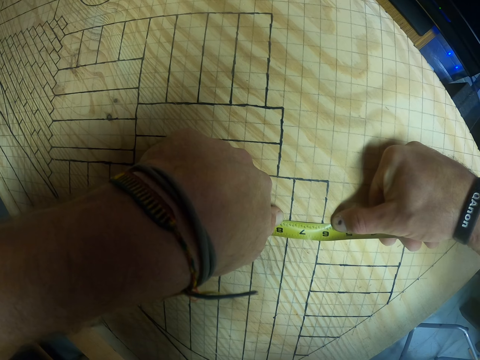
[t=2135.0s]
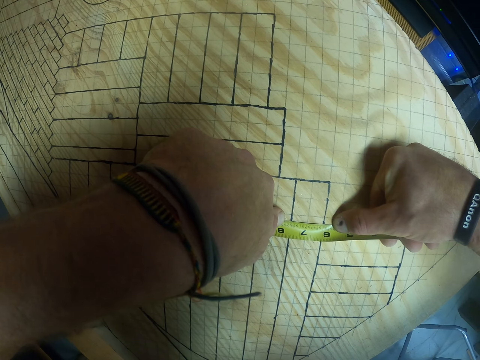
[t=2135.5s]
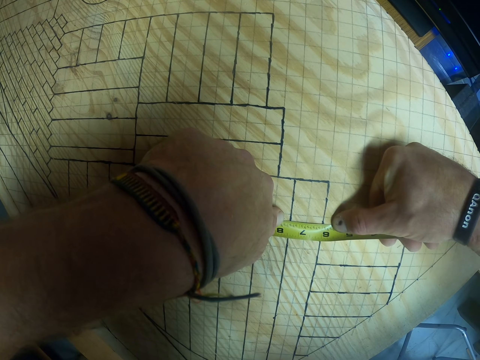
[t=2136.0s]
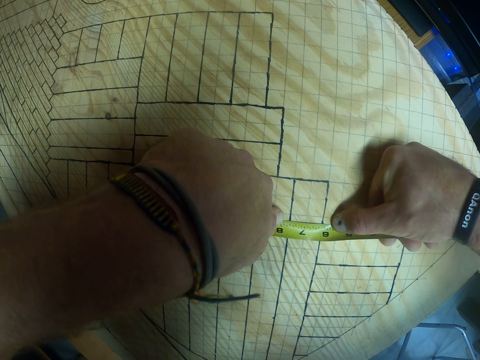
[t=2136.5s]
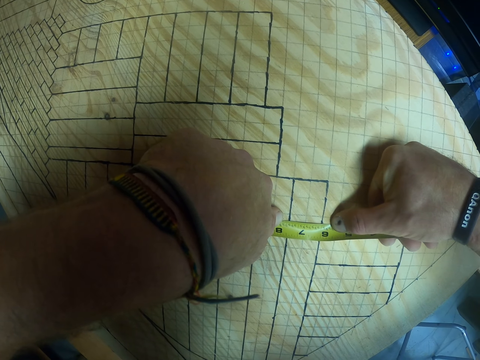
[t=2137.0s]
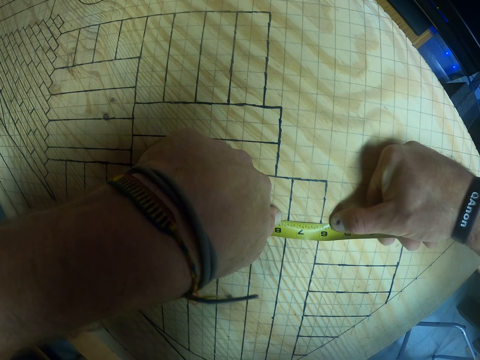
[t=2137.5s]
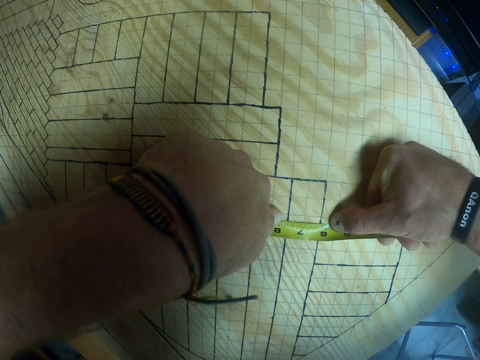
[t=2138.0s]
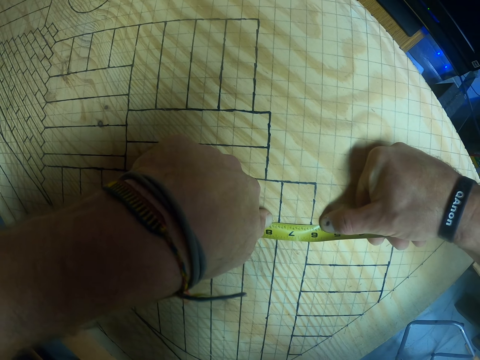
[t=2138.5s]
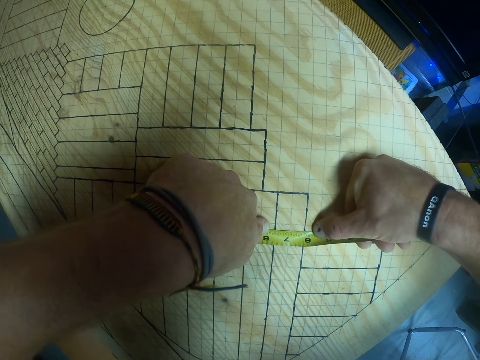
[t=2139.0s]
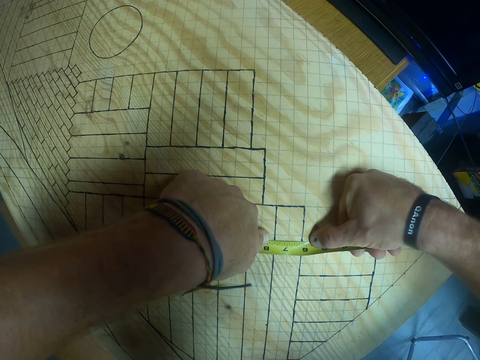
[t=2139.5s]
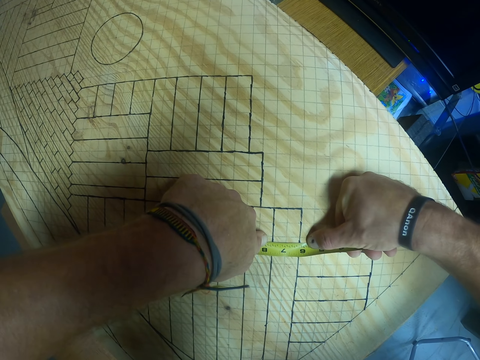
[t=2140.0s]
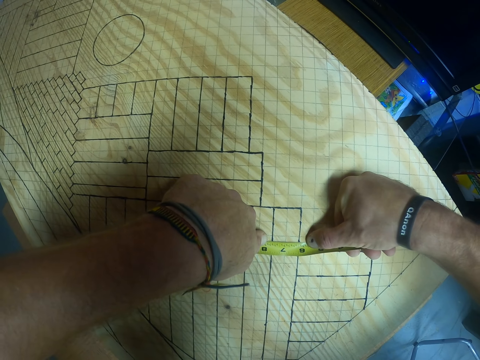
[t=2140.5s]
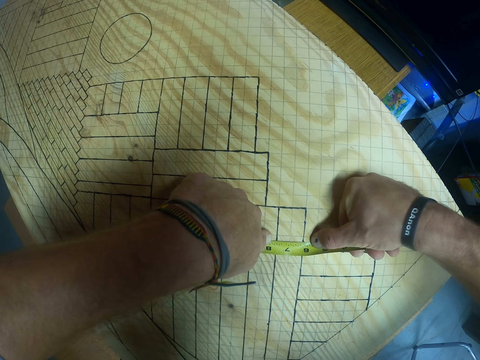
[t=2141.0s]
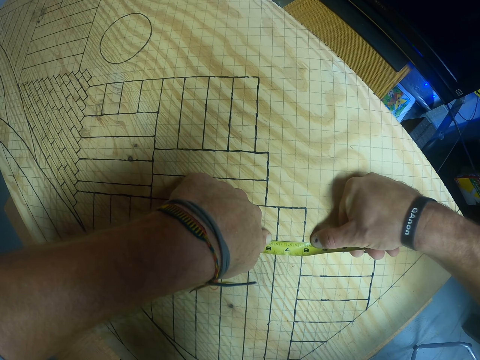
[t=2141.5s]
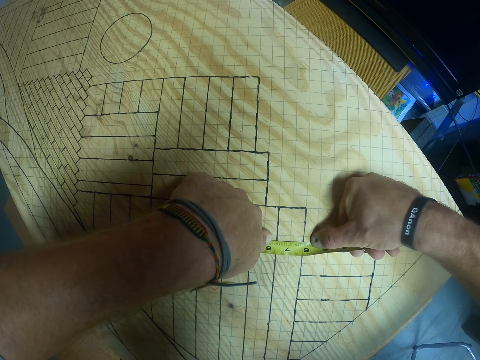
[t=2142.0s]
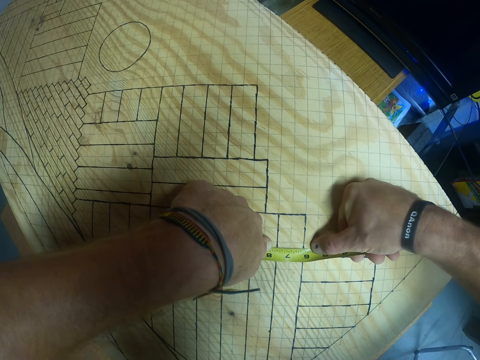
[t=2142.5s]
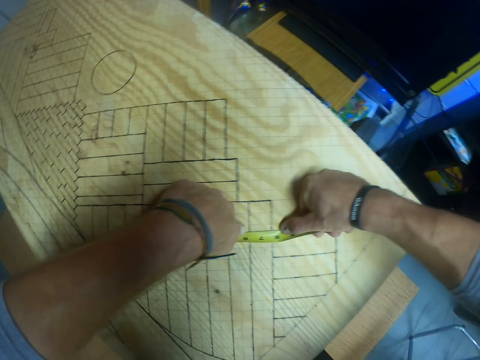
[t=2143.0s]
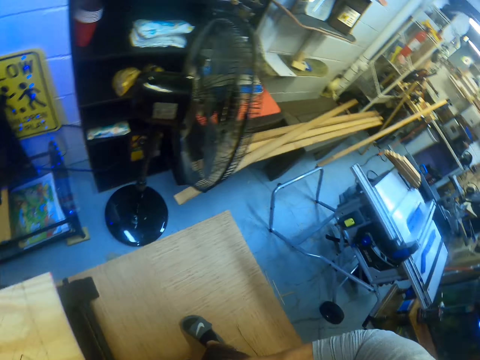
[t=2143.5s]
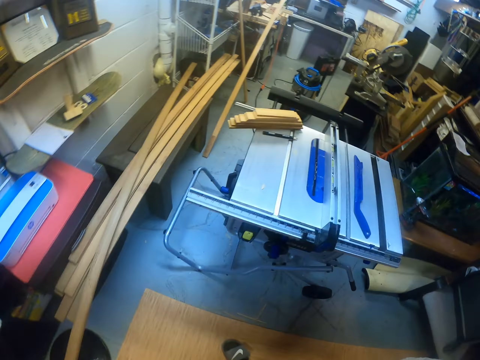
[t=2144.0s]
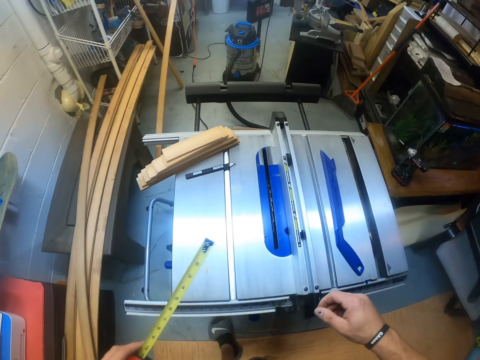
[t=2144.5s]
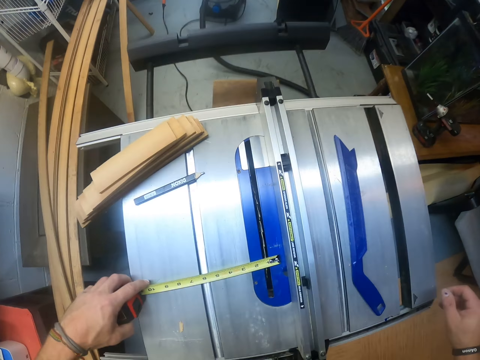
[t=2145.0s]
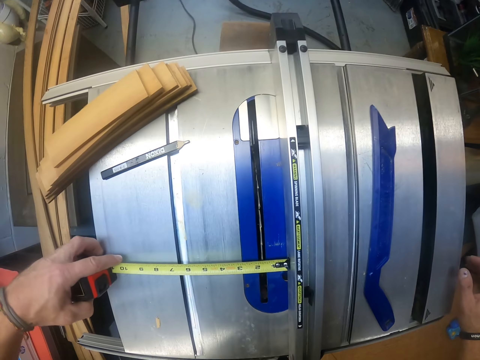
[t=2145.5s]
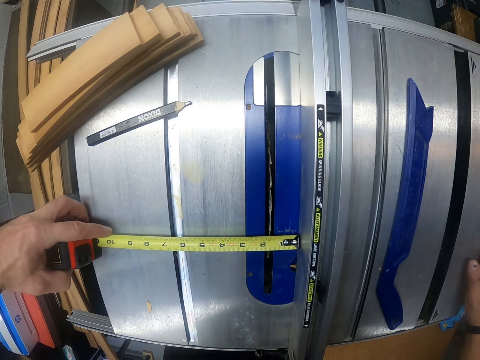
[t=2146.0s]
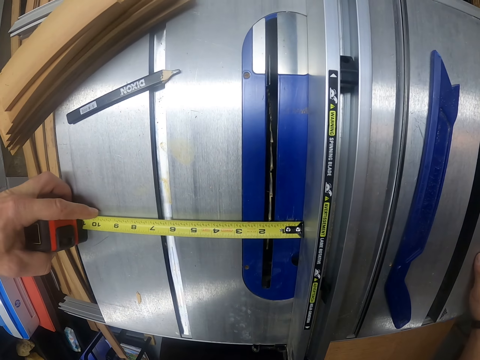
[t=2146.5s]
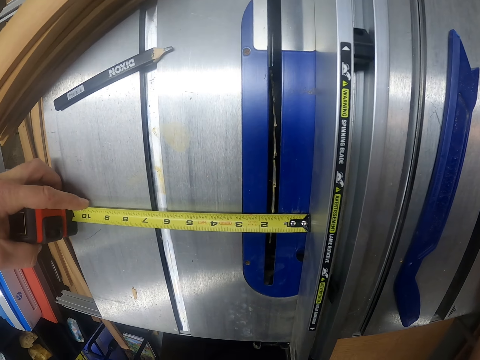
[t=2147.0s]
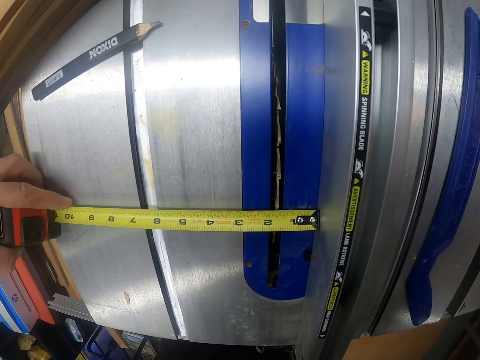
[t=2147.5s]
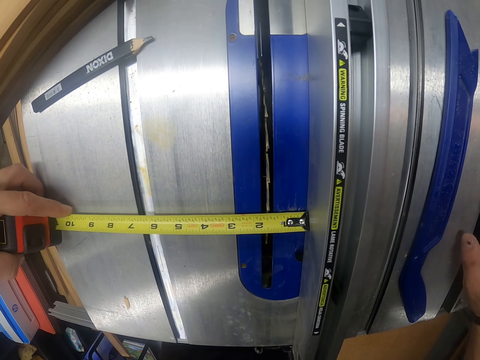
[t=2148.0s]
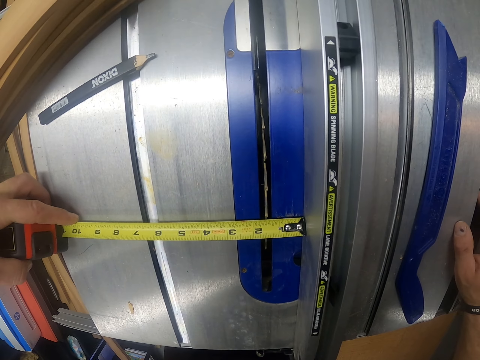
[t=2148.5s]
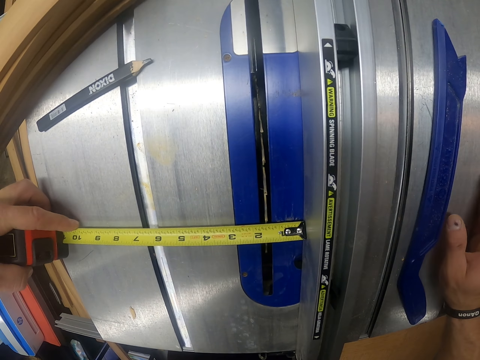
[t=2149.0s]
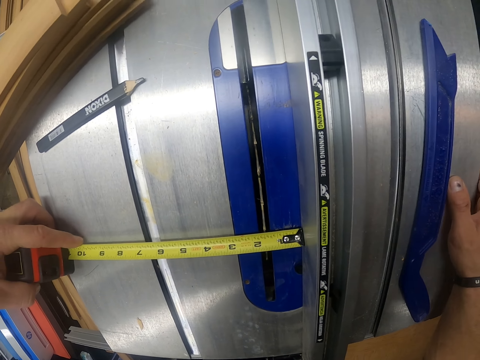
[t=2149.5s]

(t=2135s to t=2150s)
The camera wearer turns. He measures the table saw with the measuring tape in his left hand.

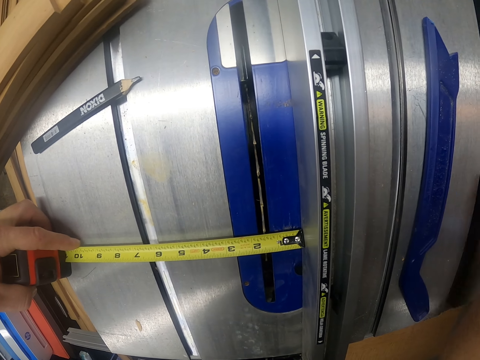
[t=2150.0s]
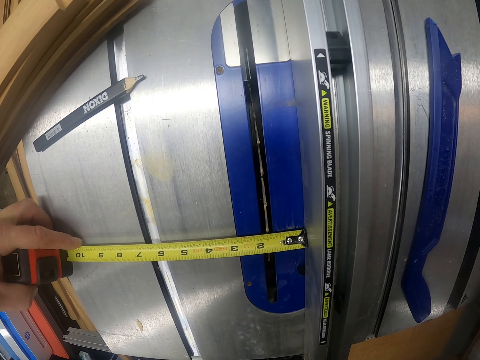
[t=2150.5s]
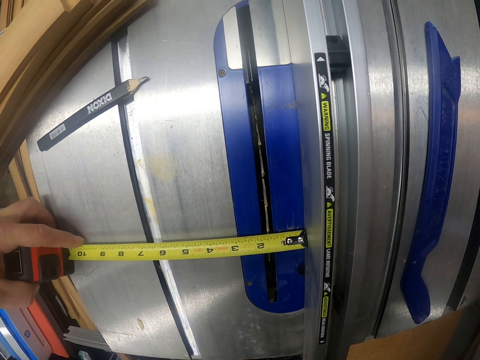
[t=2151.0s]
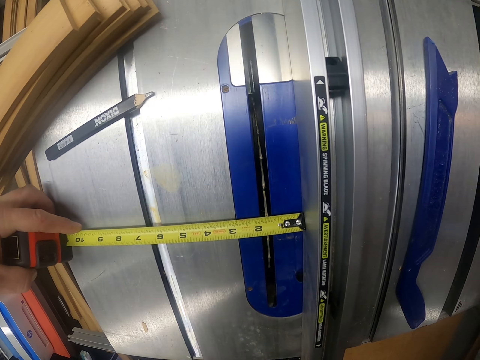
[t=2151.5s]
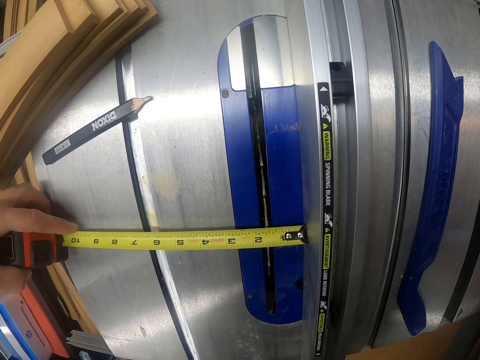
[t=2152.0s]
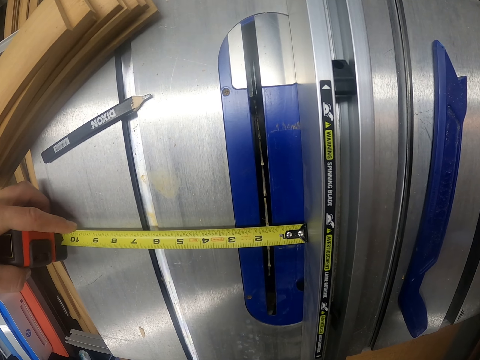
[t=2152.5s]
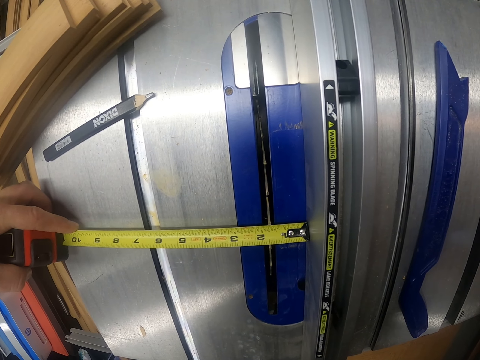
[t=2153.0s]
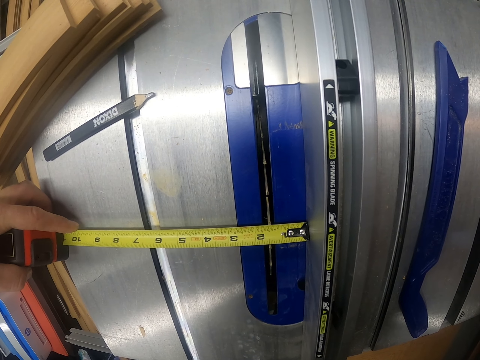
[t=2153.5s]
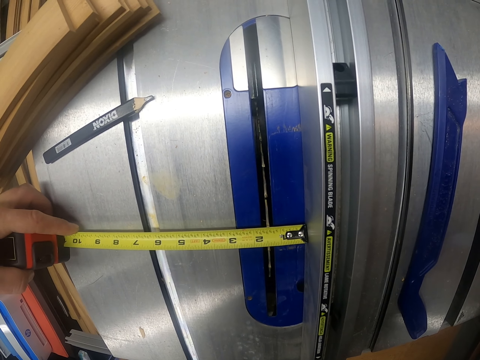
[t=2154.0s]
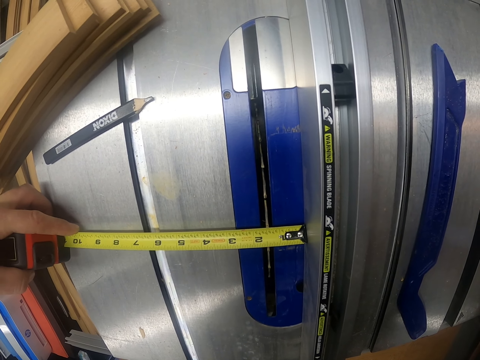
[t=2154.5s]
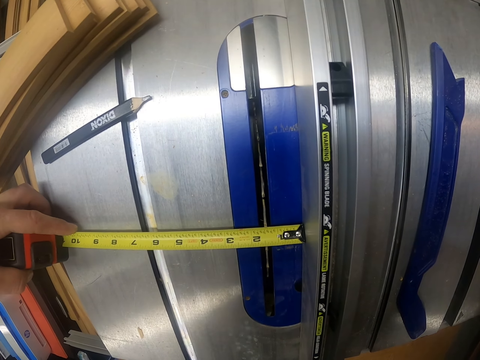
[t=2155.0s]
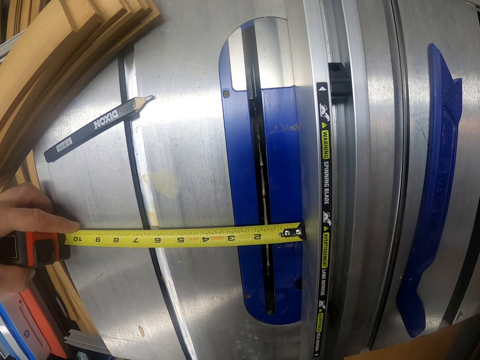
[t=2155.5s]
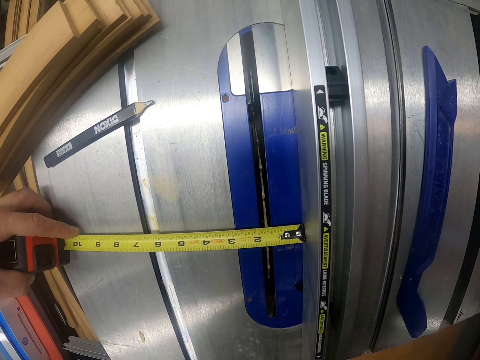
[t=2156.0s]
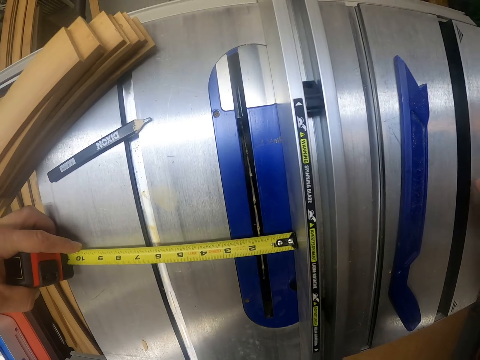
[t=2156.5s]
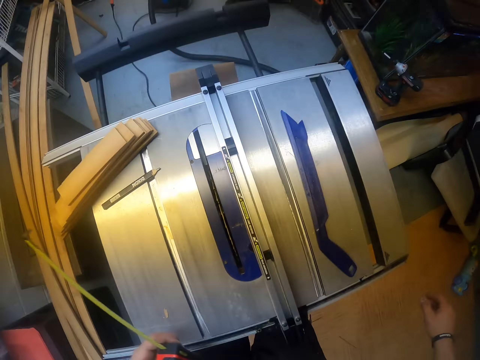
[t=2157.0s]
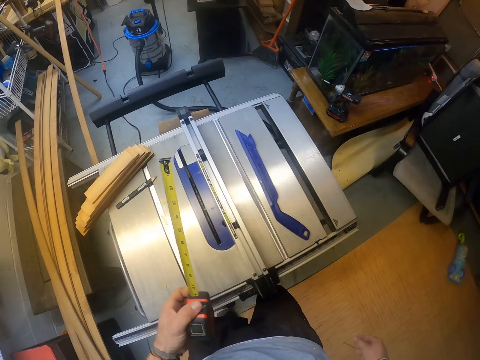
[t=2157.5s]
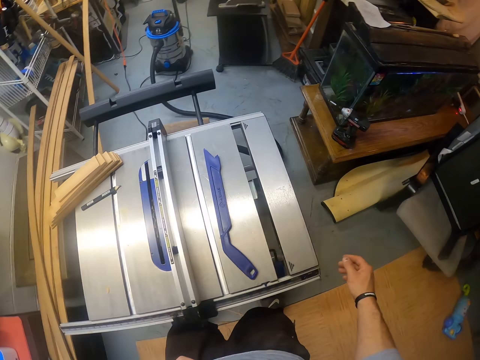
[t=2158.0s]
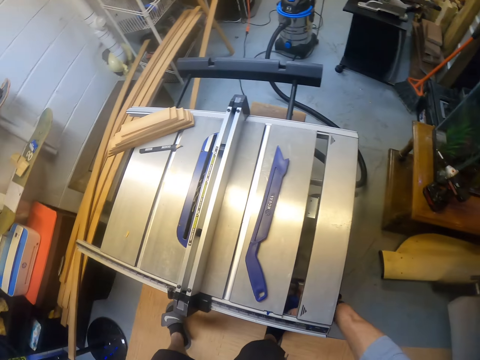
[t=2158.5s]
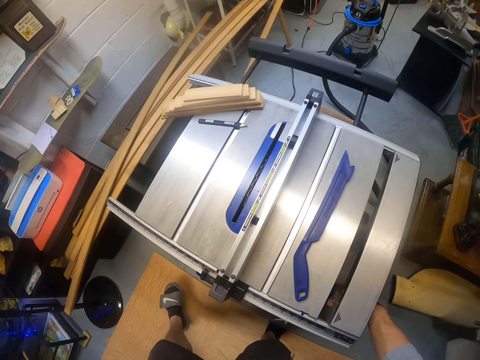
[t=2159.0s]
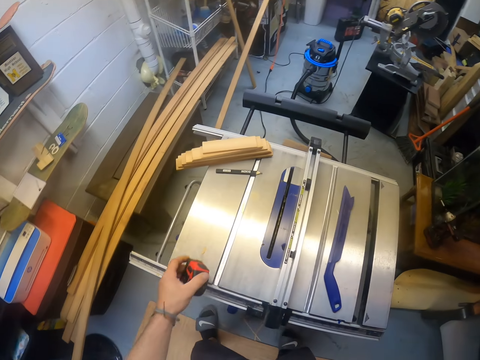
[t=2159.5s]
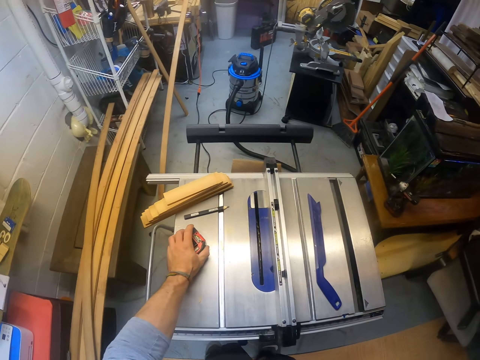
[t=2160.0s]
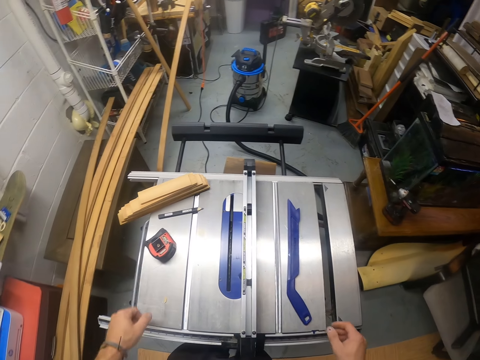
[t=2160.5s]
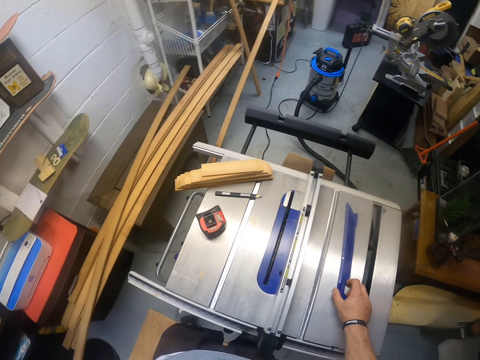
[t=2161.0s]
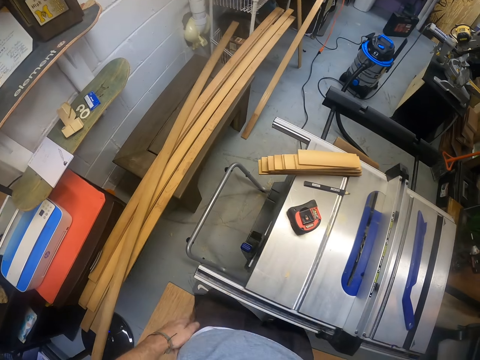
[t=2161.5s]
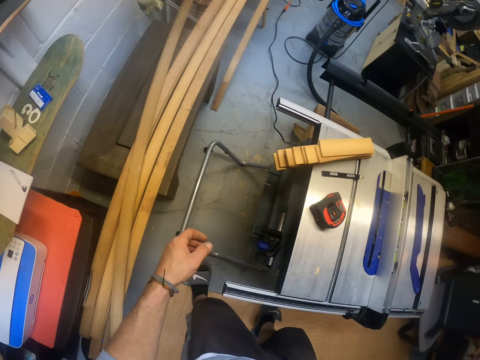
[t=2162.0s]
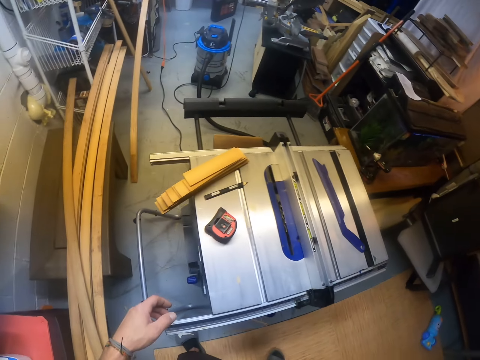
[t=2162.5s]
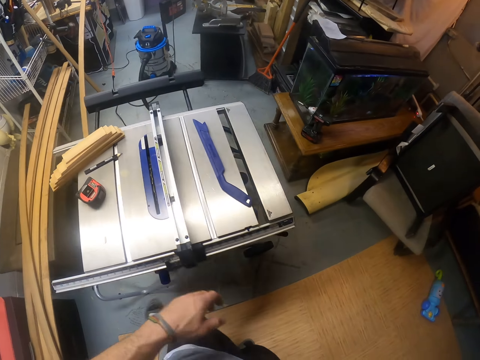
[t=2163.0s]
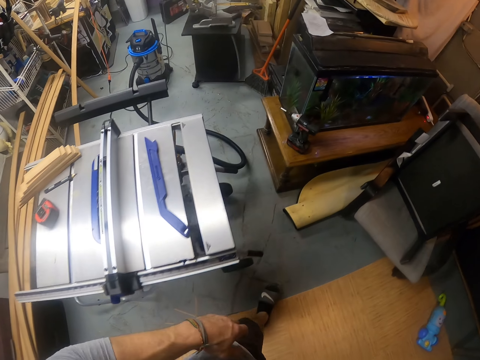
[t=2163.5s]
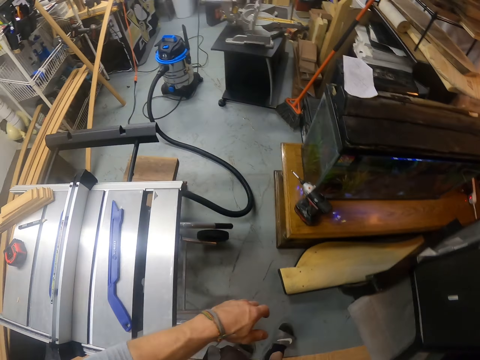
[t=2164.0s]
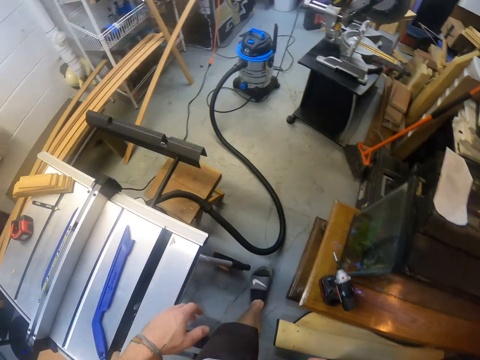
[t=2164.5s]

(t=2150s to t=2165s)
The camera wearer turns off the table saw with his right hand. He adjusts the machine. He drops the measuring tape on the table saw with his left hand. He moves the push stick from the table saw with his right hand. He walks.
